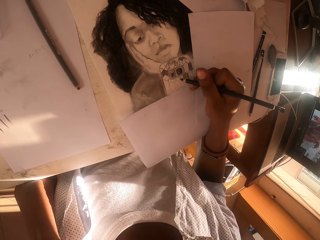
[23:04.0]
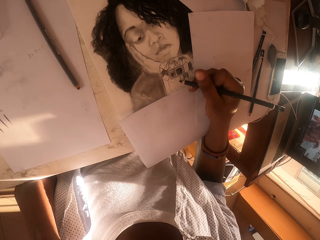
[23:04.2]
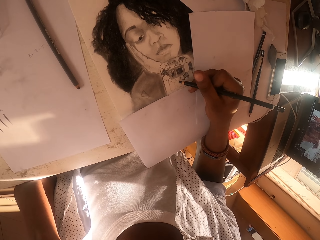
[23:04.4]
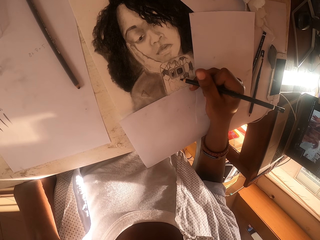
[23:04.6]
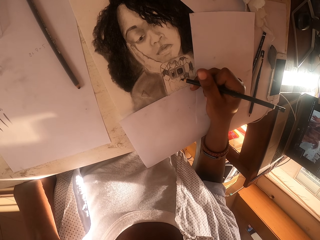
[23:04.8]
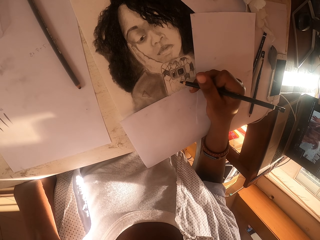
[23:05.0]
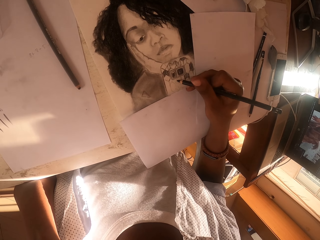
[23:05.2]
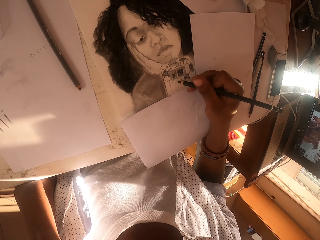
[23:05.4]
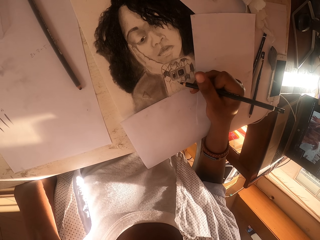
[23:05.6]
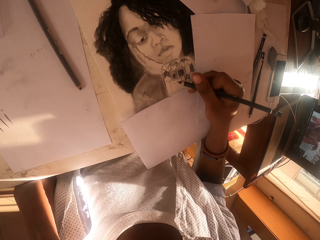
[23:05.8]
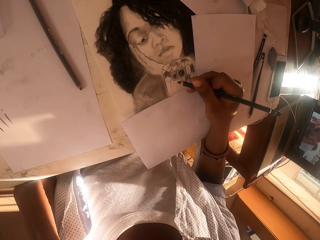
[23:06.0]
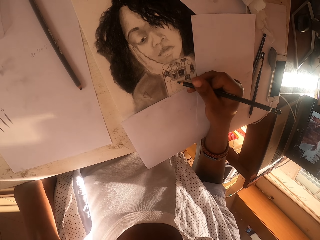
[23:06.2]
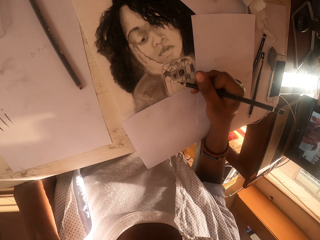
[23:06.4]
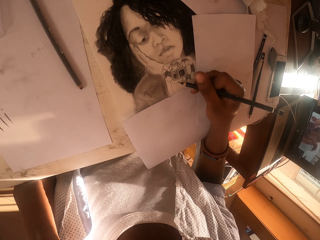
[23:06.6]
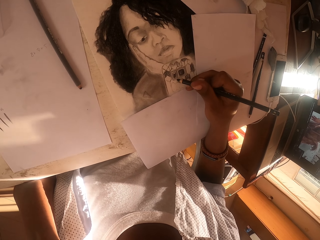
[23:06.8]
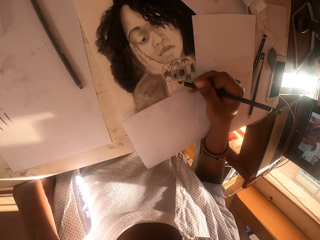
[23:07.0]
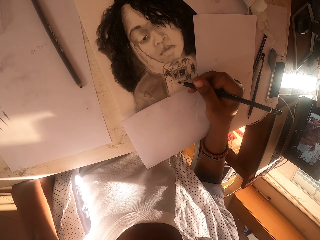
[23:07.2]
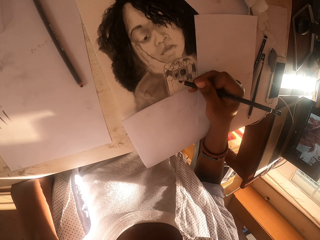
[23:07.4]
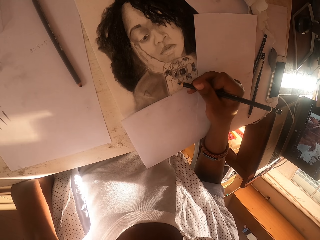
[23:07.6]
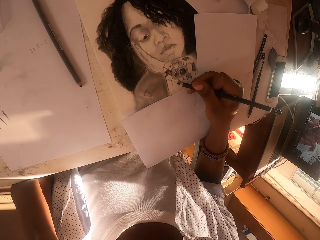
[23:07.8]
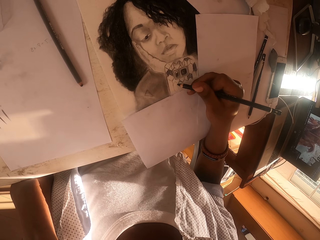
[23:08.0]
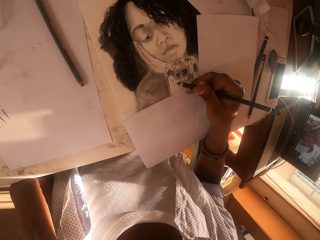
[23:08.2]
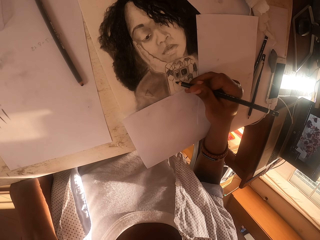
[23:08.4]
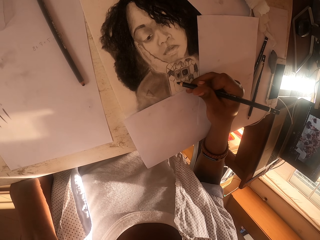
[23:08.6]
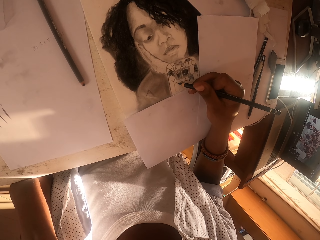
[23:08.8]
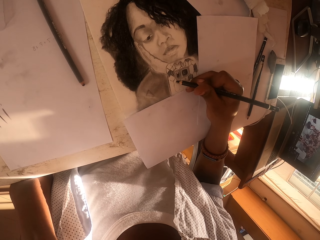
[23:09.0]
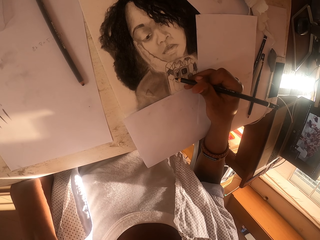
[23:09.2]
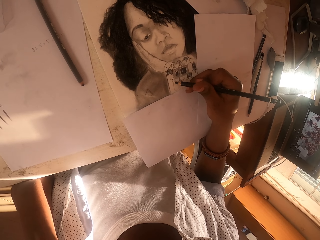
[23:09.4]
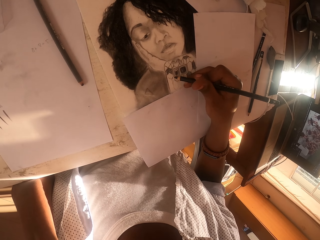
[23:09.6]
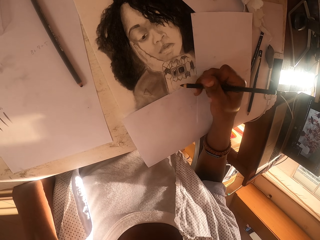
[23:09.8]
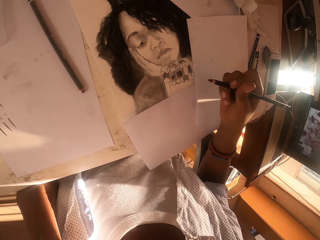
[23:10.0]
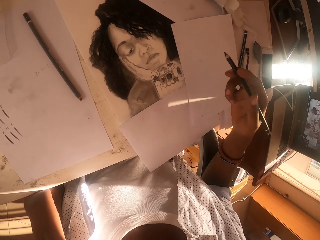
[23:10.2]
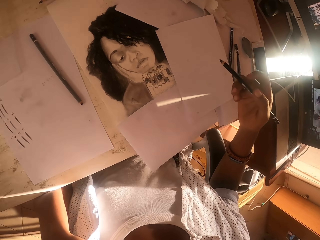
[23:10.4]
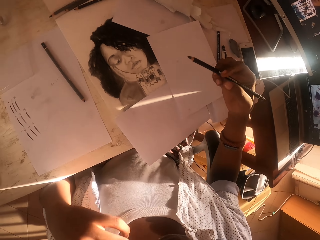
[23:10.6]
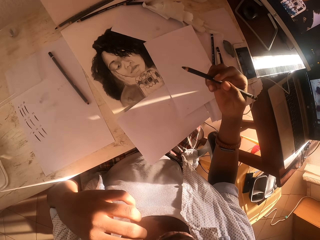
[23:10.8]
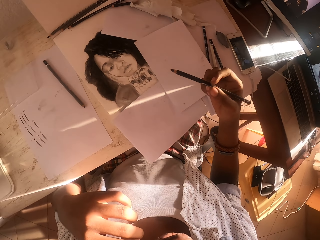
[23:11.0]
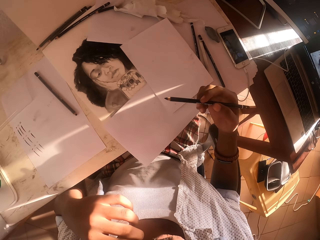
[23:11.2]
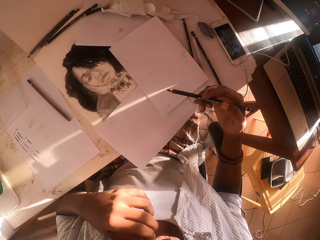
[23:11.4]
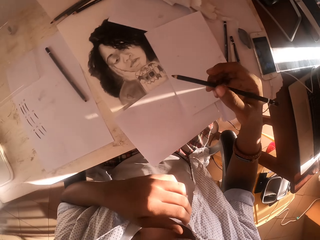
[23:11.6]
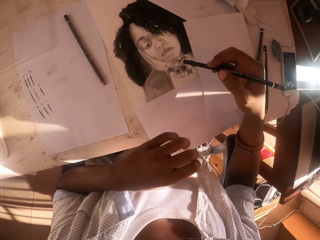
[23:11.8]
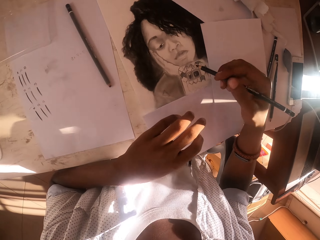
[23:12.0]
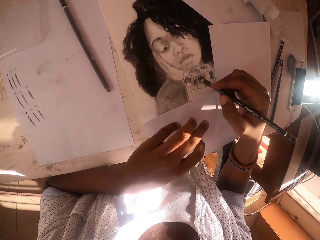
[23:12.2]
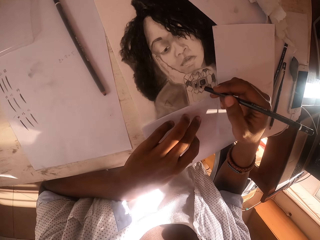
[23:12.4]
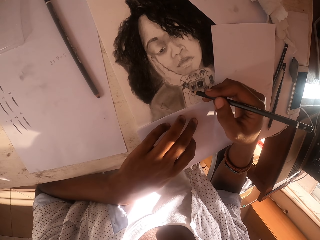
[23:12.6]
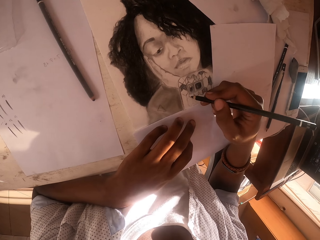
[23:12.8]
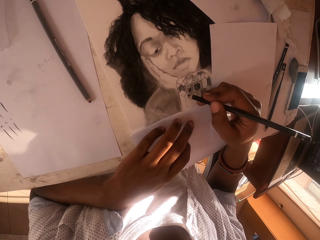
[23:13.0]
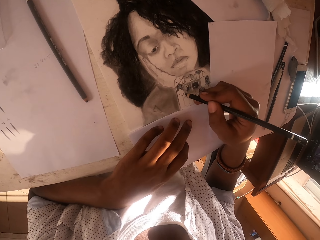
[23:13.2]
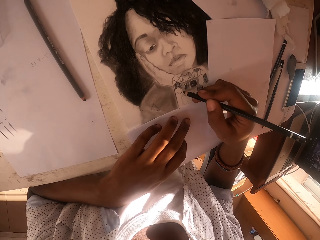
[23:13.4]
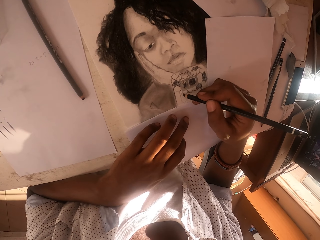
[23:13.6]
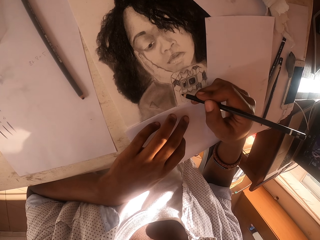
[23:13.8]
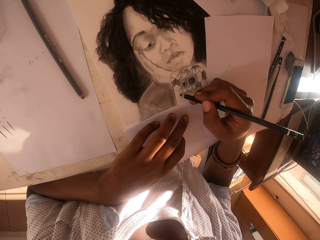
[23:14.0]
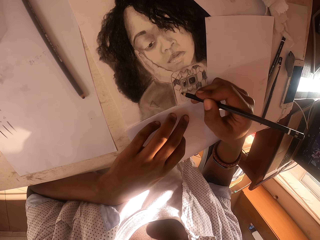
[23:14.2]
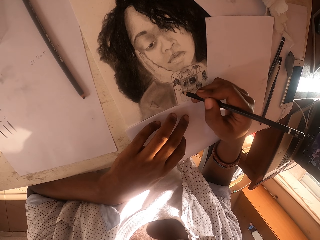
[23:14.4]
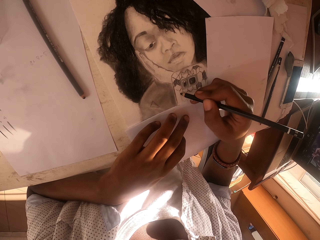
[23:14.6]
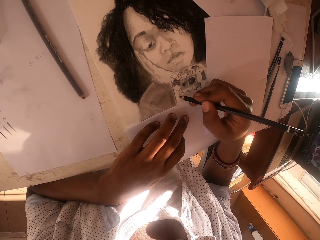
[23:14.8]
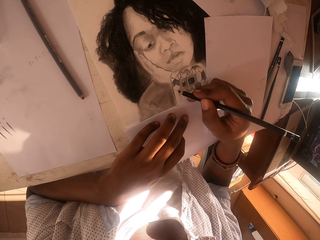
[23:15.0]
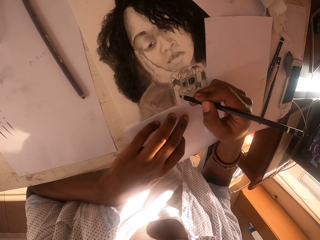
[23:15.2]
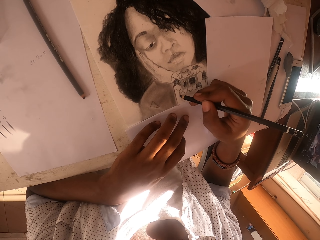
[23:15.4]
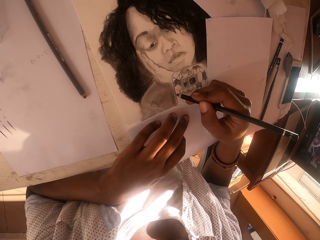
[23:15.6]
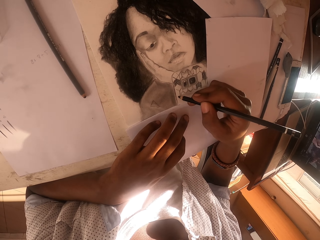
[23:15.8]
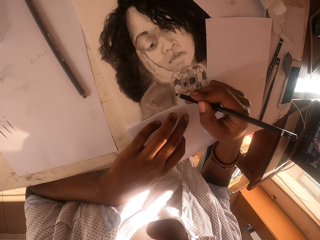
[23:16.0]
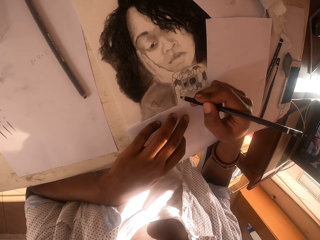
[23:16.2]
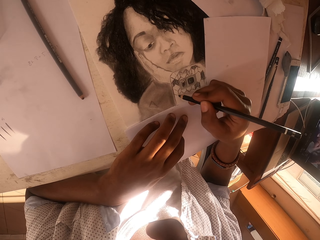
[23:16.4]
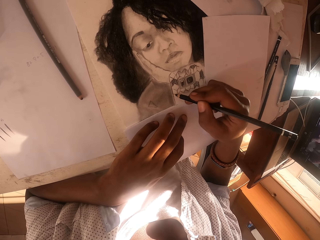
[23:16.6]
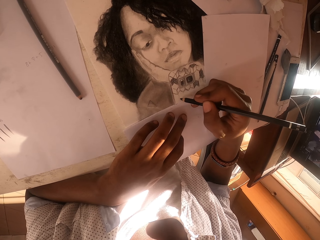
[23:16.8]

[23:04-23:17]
The camera wearer moves the hand with a drawing pen from the paper. He lifts his hands. He moves the right hand to the paper. He puts down his hand. He draws the picture on the paper.

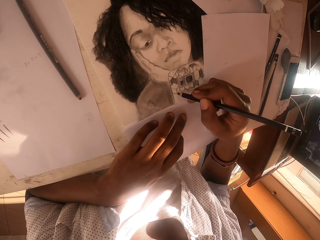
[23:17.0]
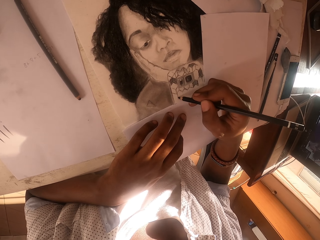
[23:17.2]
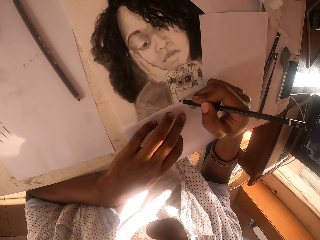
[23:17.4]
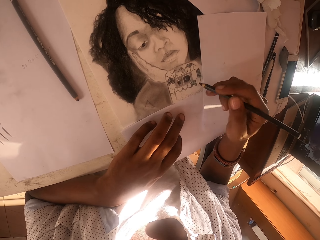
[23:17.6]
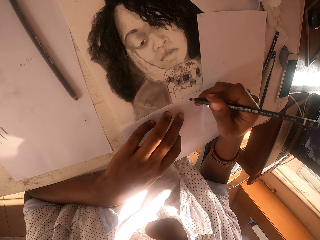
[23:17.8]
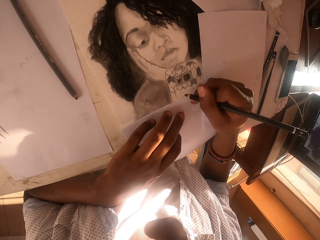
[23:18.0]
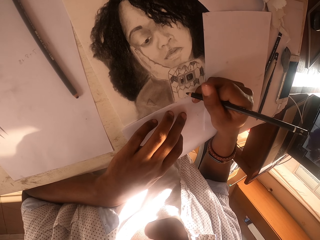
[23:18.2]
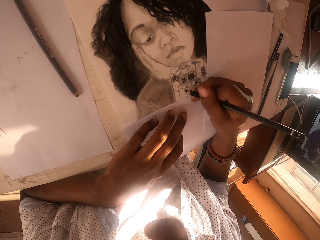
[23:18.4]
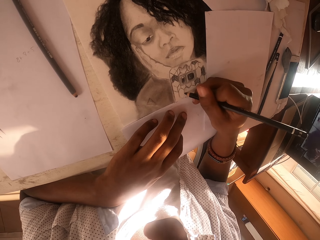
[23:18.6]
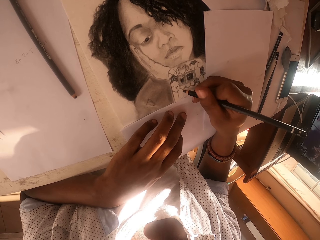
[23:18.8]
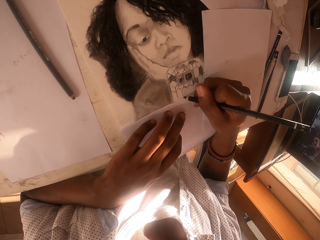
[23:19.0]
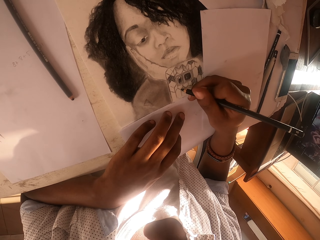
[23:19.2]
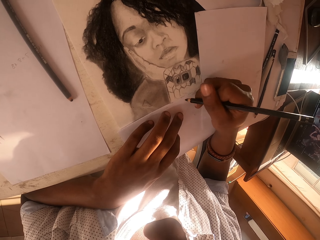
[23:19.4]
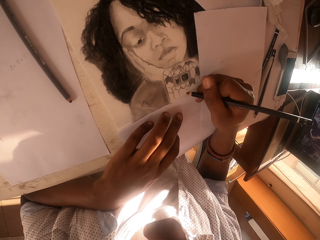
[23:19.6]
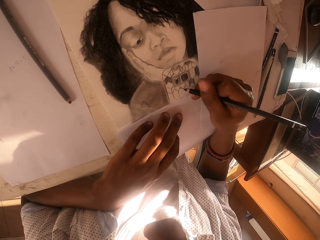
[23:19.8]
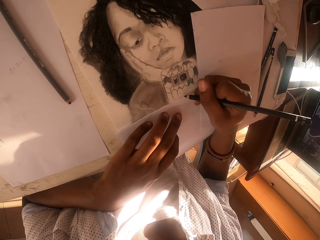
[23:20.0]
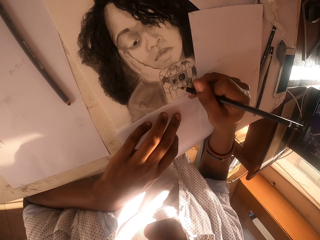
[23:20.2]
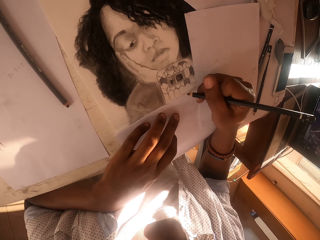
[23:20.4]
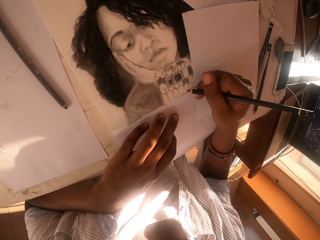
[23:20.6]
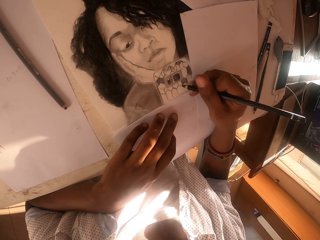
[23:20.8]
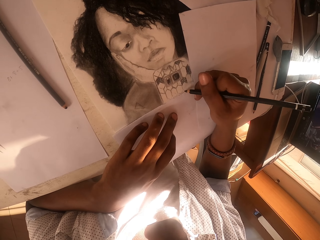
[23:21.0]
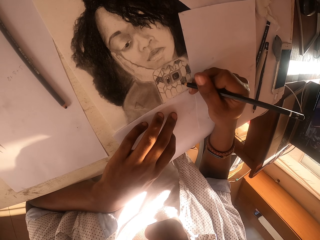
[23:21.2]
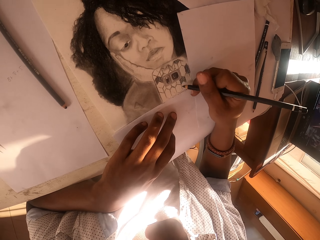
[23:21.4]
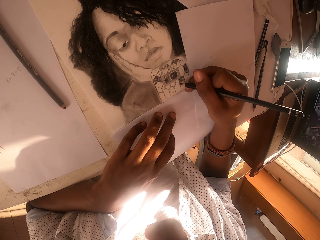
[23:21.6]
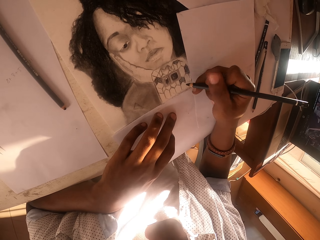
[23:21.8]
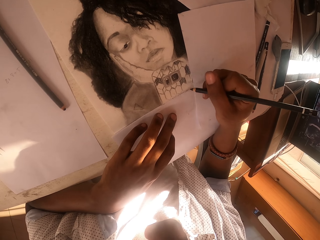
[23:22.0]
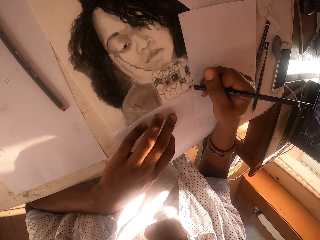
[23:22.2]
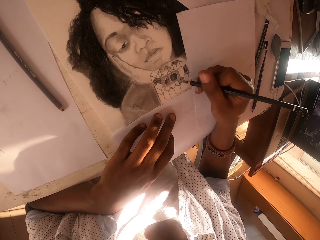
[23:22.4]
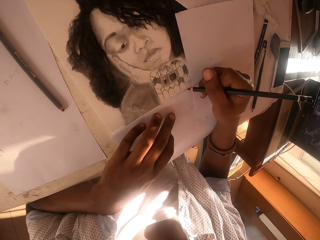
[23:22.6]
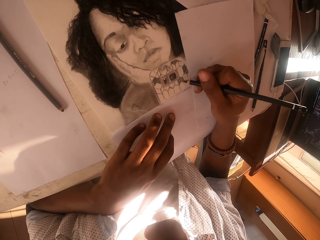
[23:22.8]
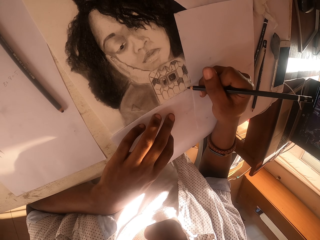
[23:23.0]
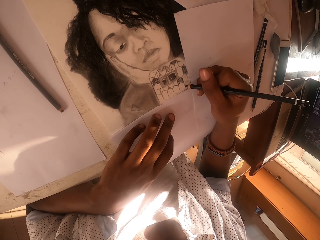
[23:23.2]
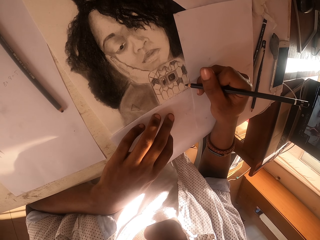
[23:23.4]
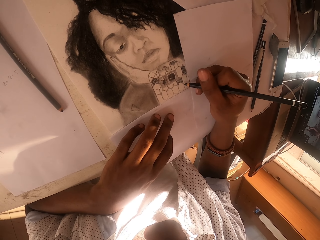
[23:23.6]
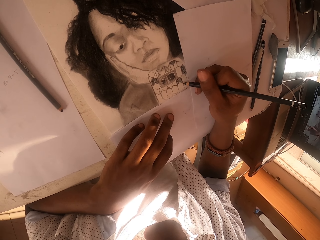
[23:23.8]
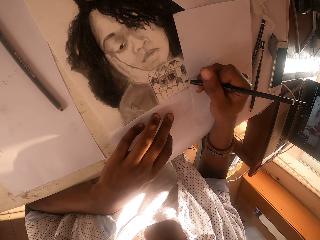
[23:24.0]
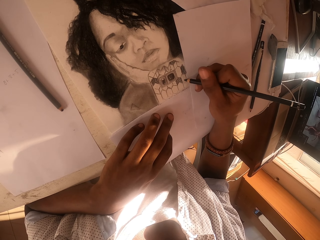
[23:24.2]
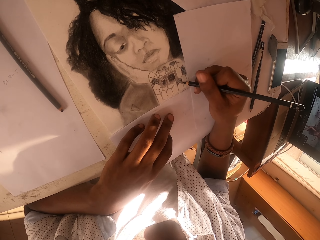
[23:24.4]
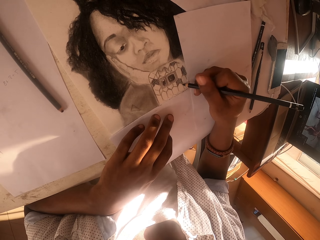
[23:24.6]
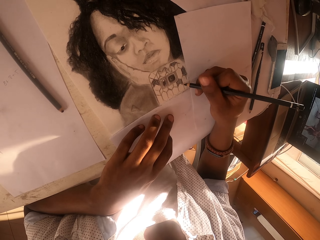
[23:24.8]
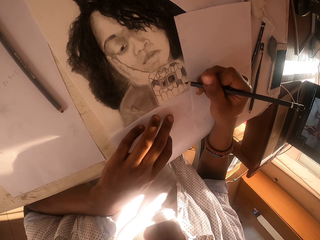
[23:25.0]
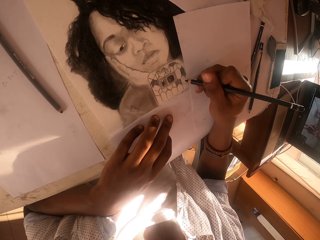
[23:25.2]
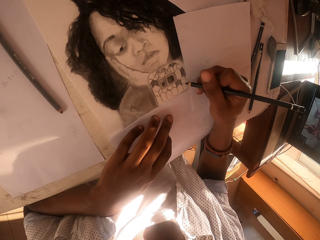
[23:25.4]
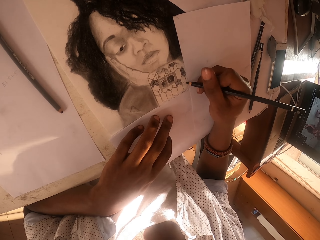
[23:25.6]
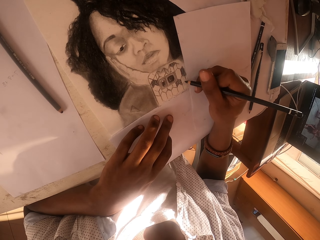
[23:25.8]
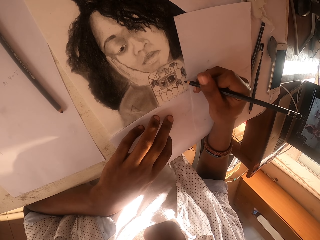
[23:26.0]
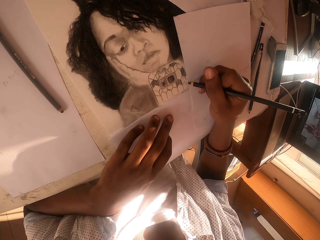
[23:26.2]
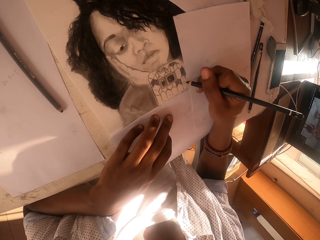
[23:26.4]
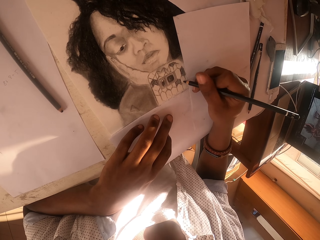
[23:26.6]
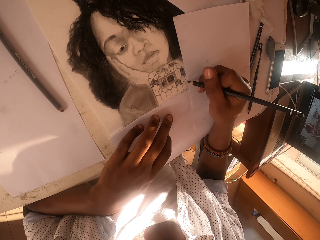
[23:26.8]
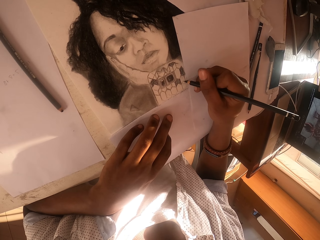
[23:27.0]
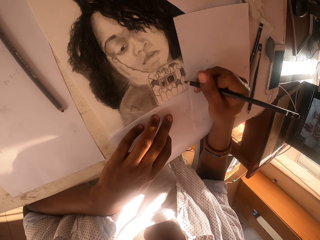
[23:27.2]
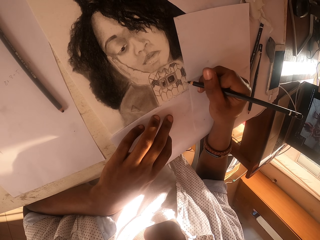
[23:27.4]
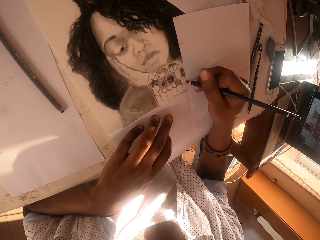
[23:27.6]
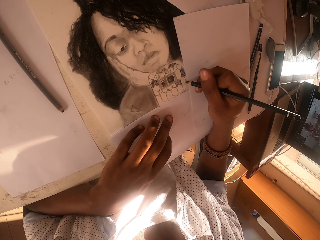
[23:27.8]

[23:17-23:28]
The camera wearer adjusts the drawing pen on the hand. They draw the picture on the paper.
